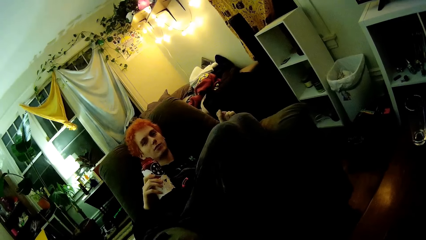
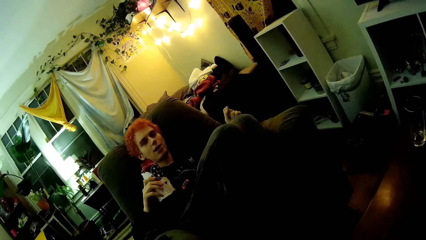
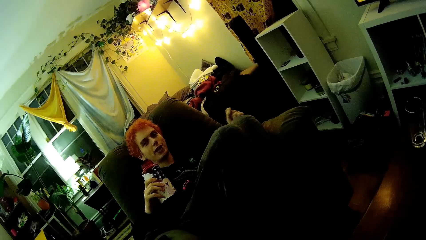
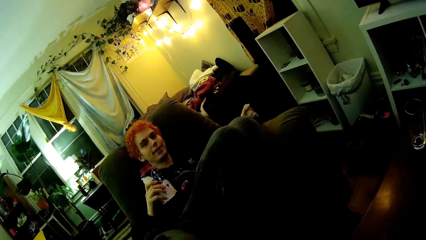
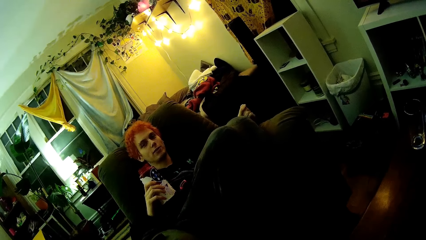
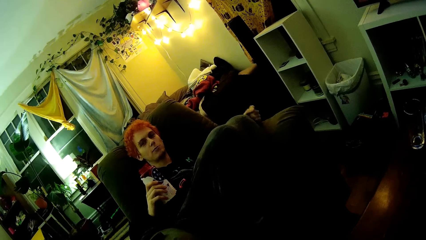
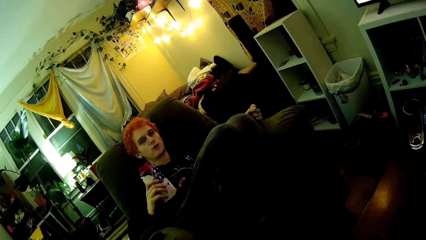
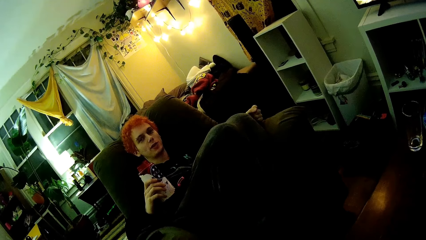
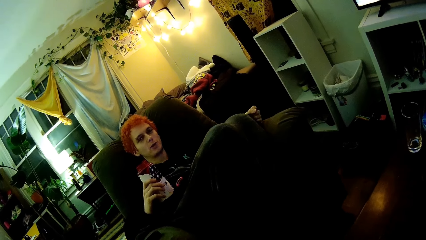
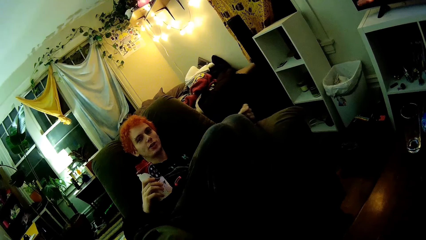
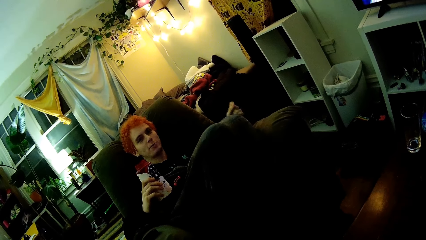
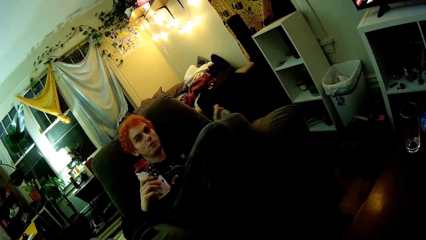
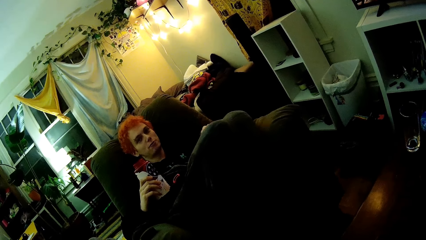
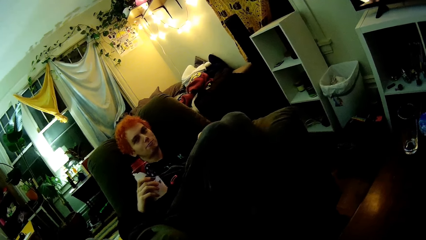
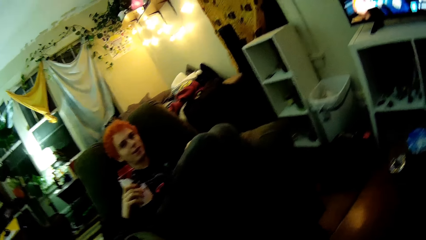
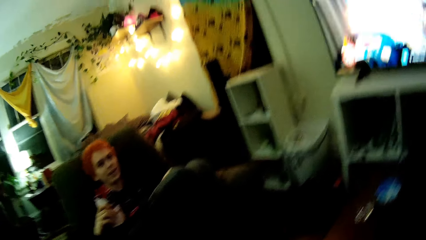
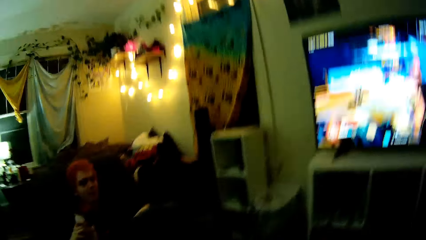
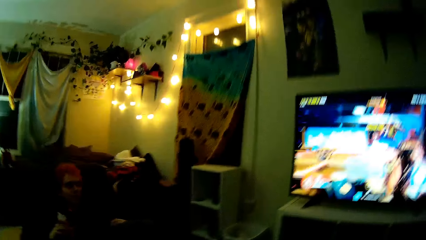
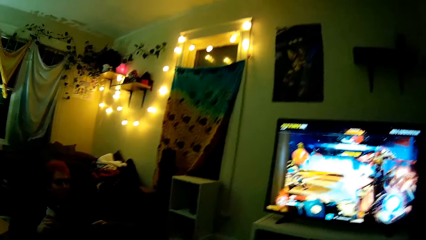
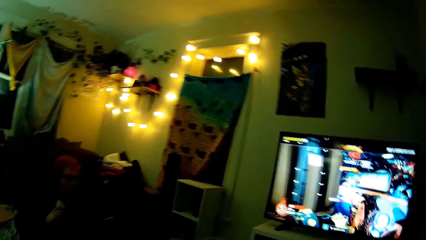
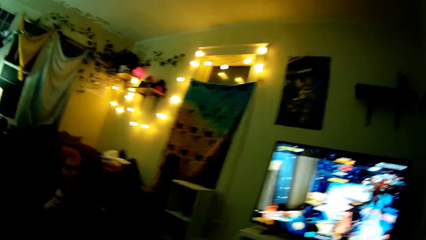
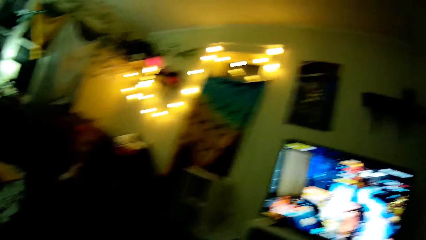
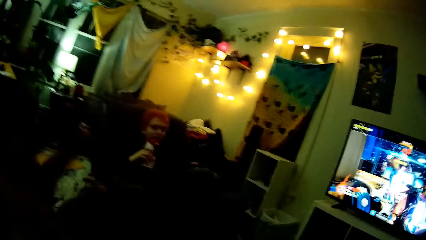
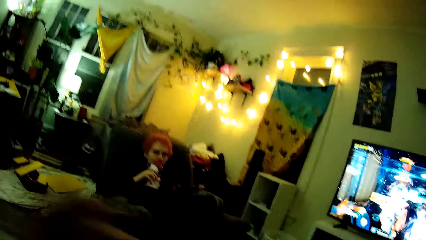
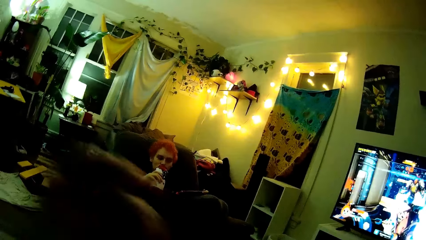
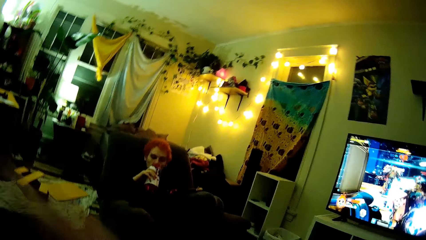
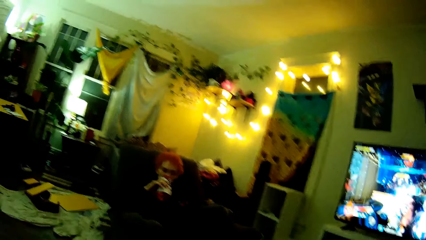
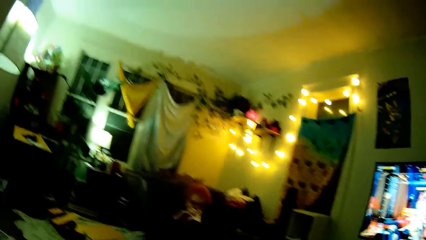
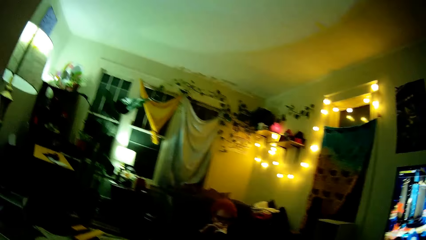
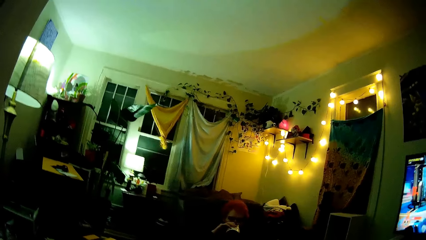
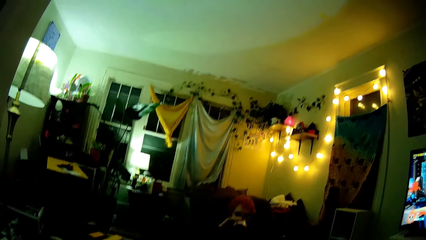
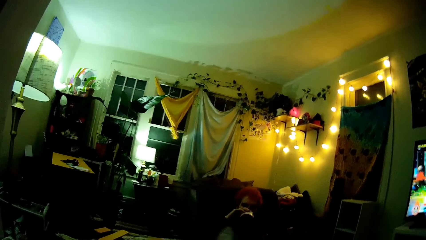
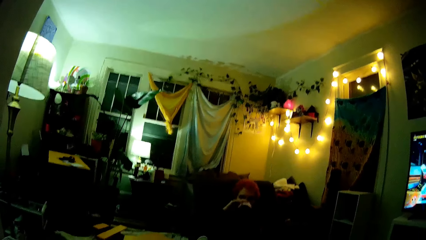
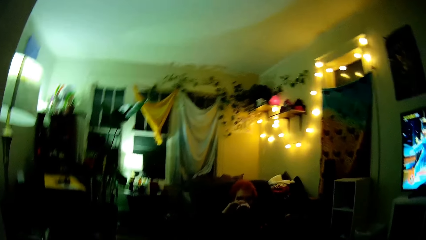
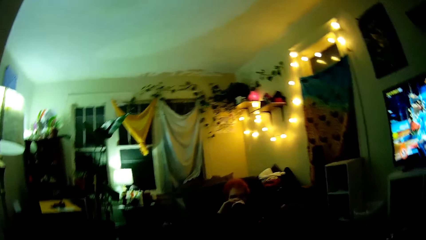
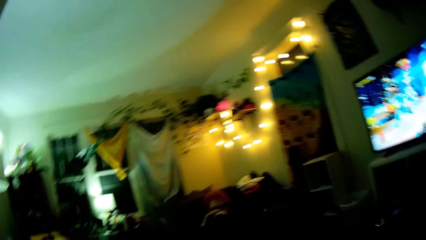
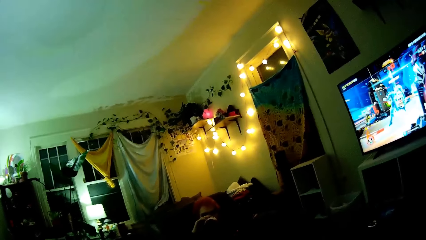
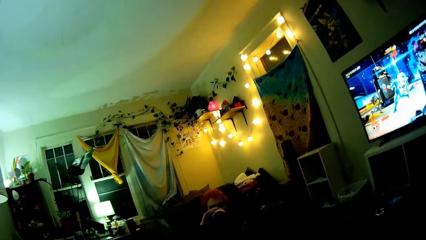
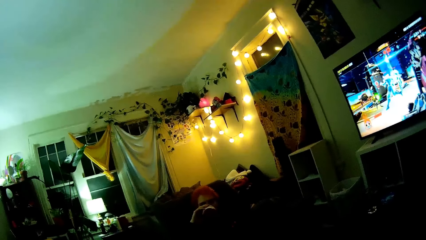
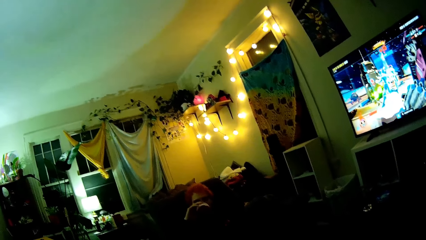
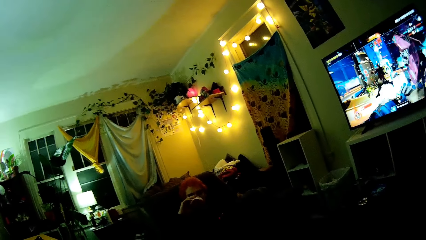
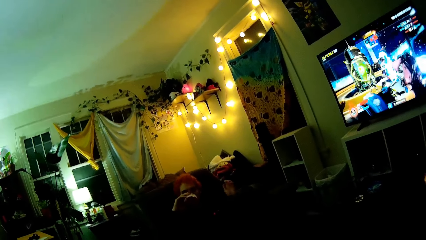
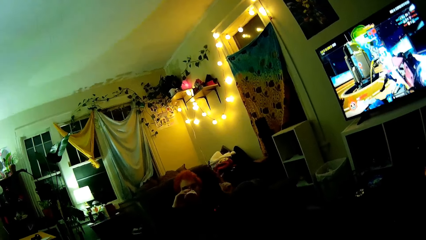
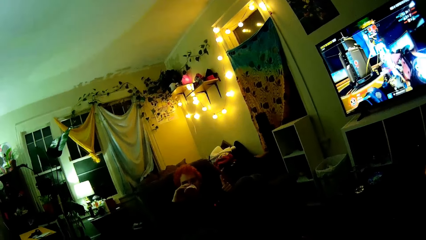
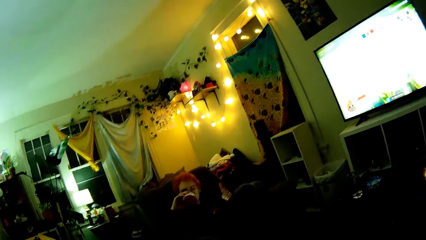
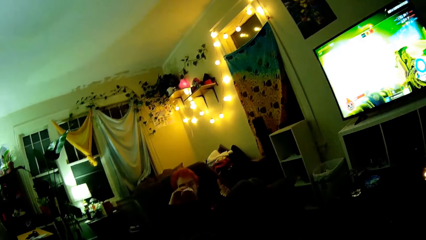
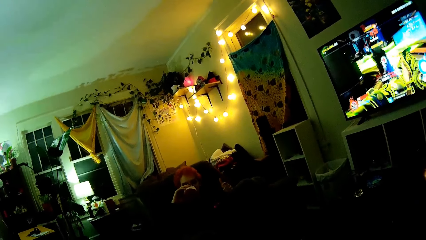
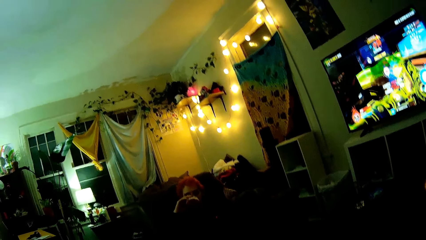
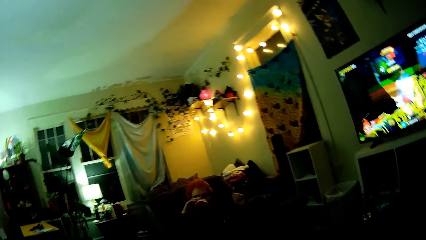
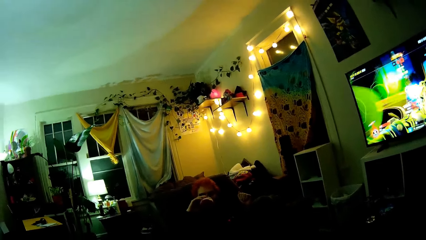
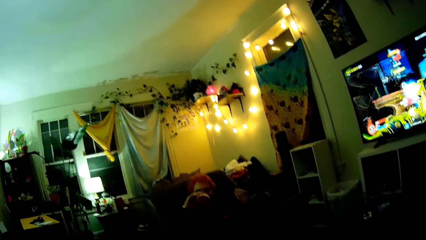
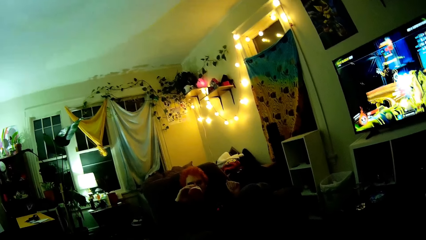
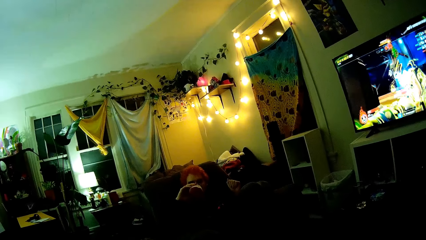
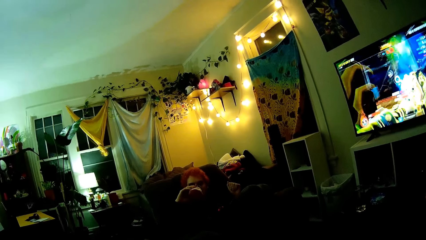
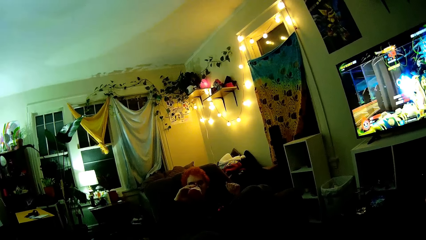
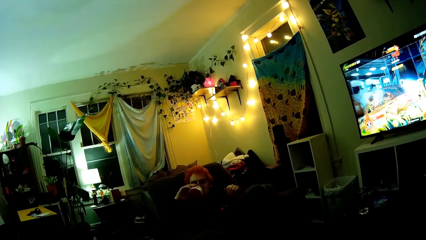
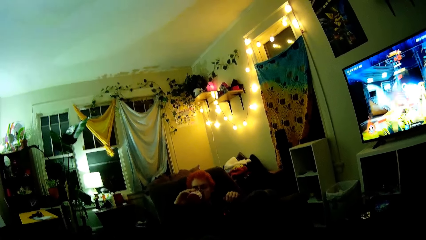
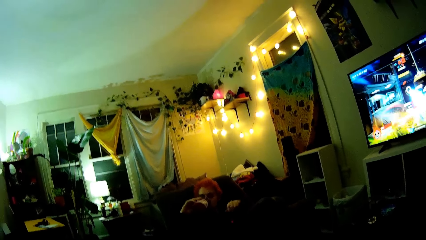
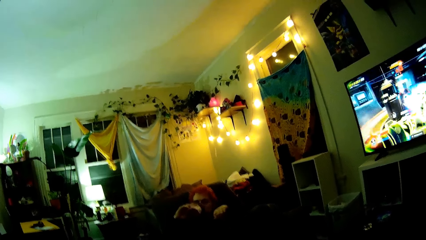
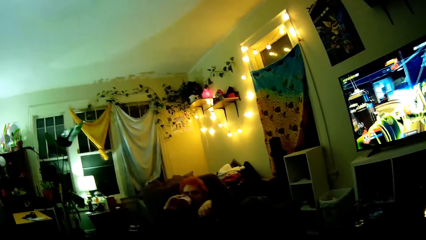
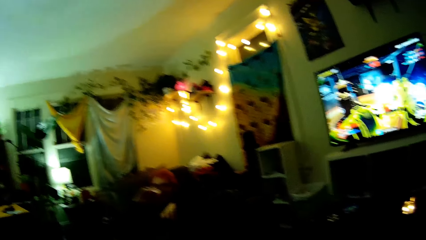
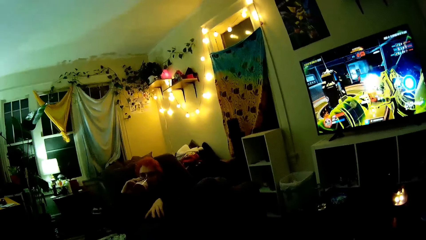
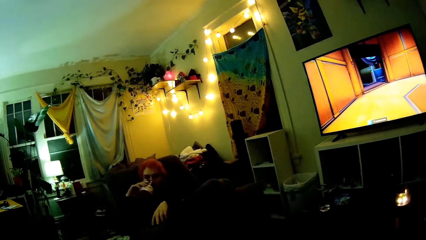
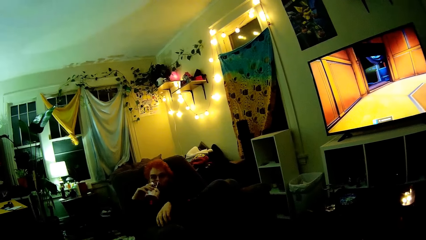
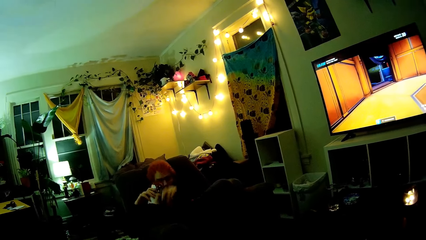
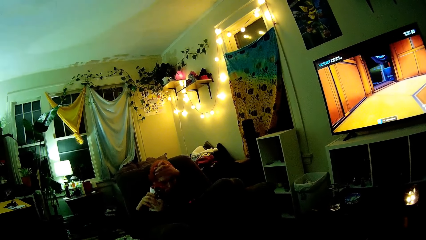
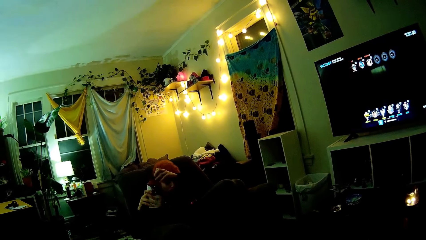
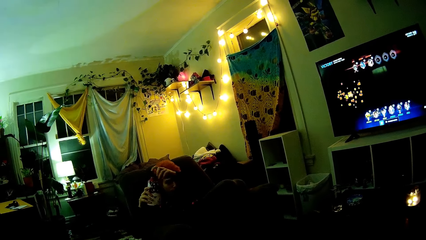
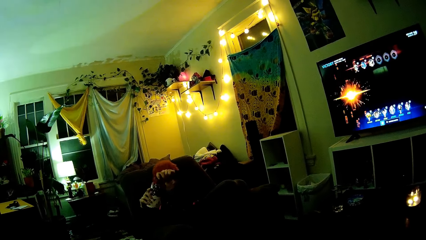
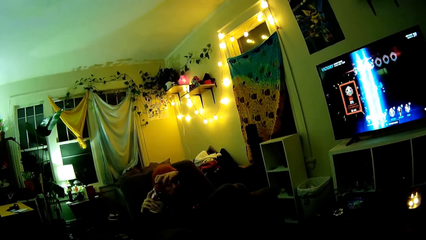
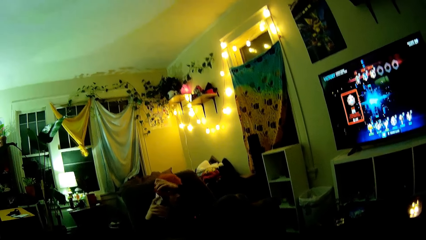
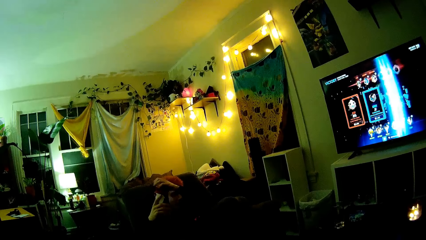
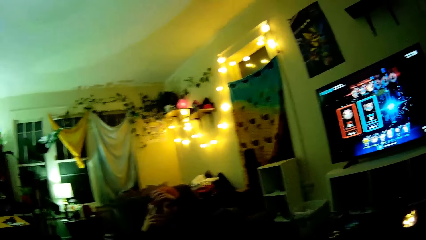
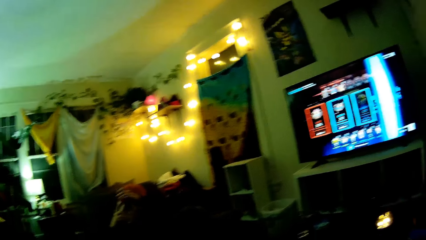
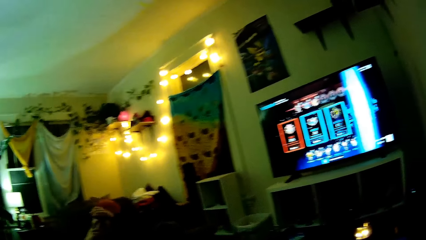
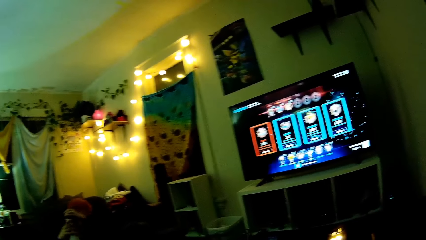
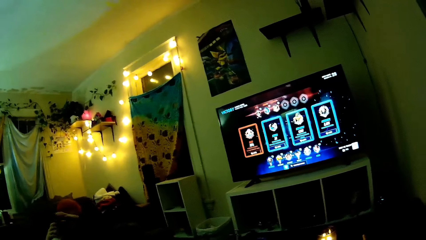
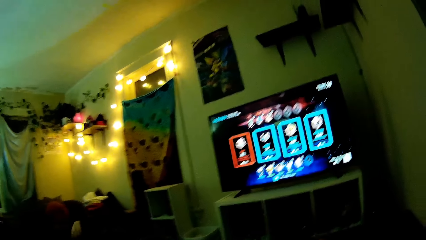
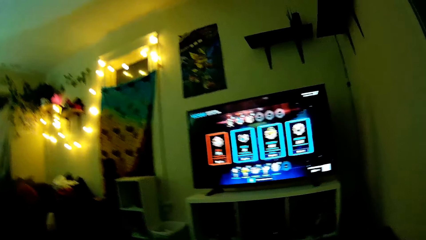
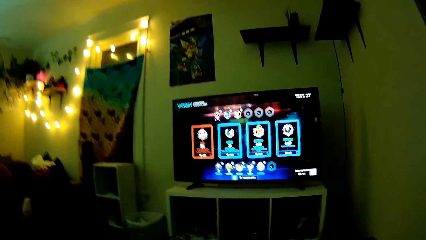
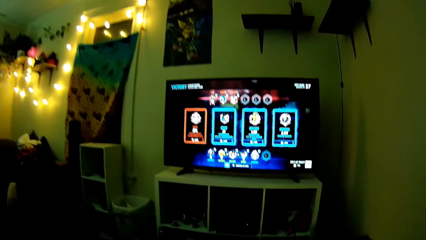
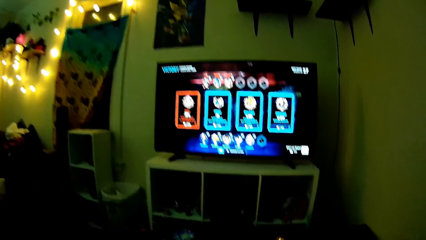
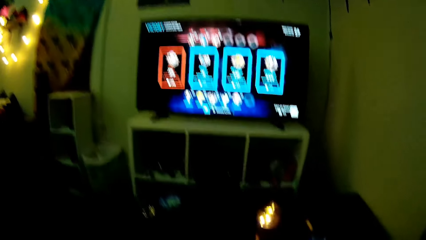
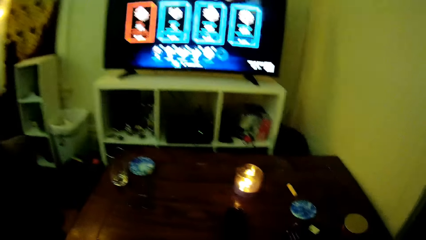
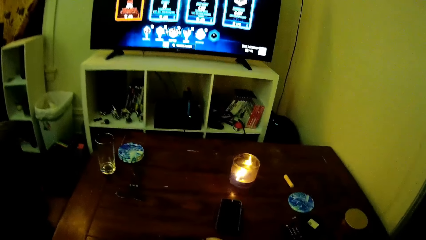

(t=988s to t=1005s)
The camera wearer dialogues with a man. They drink from the bottle. The man drinks from the bottle. The camera wearer dialogues with the man. The man closes the bottle with a lid.
